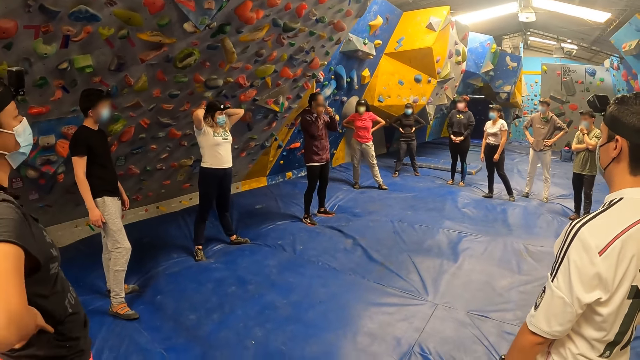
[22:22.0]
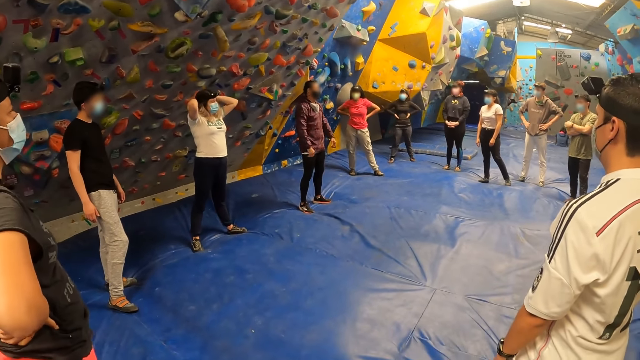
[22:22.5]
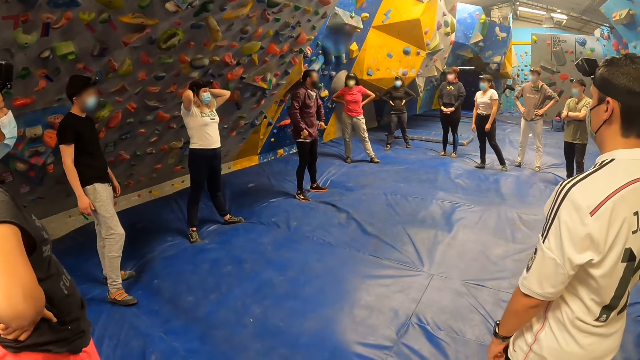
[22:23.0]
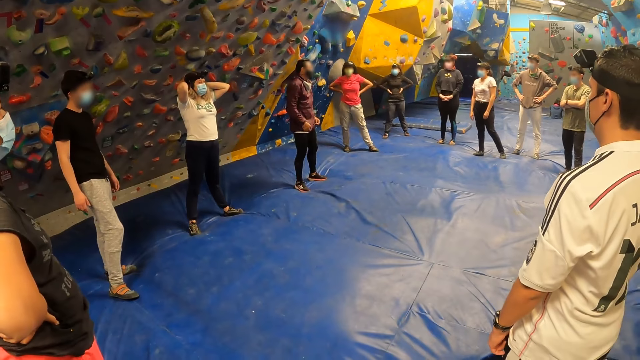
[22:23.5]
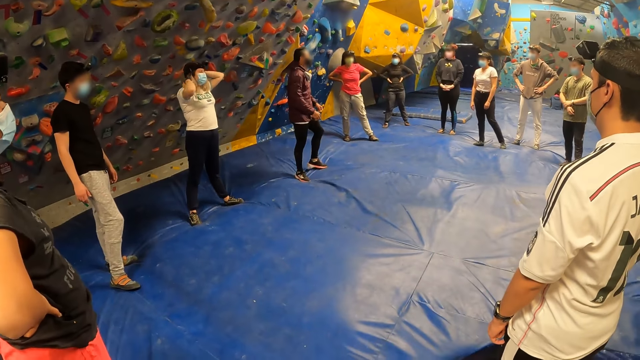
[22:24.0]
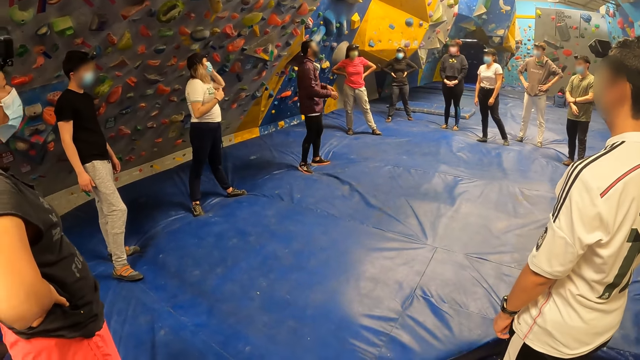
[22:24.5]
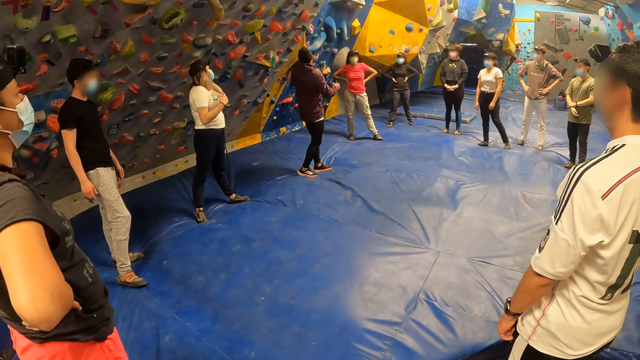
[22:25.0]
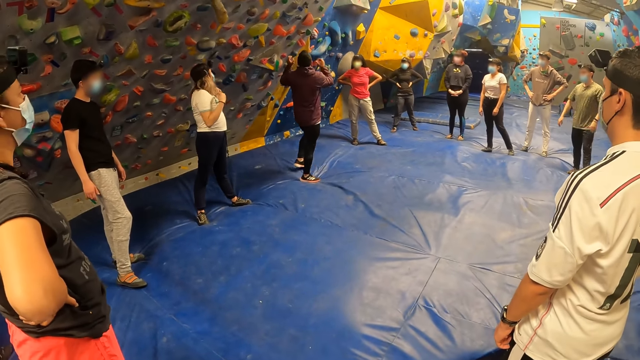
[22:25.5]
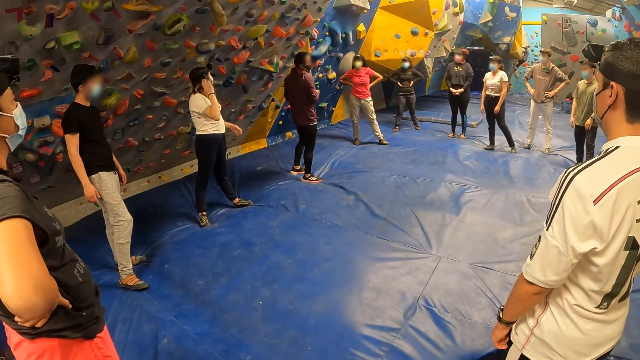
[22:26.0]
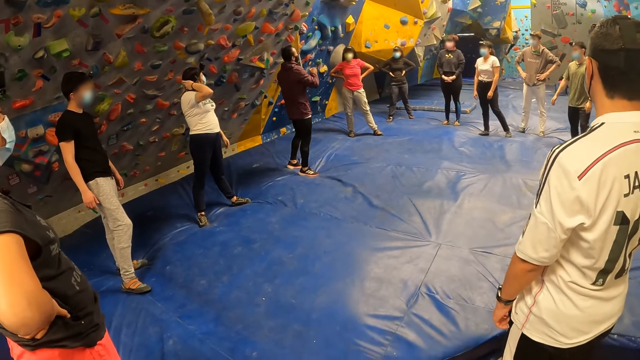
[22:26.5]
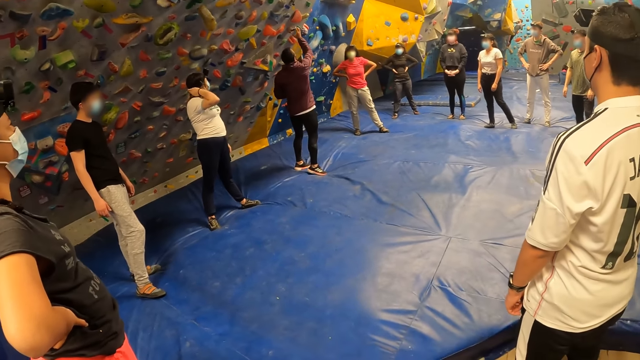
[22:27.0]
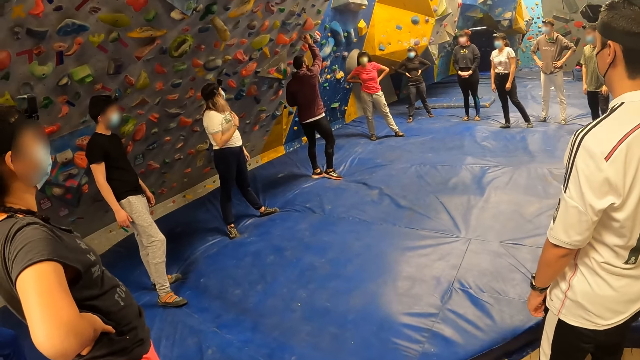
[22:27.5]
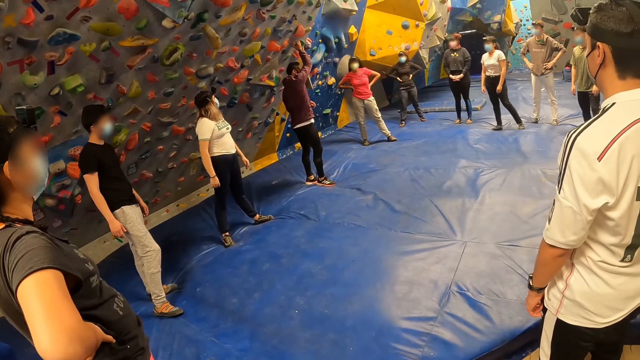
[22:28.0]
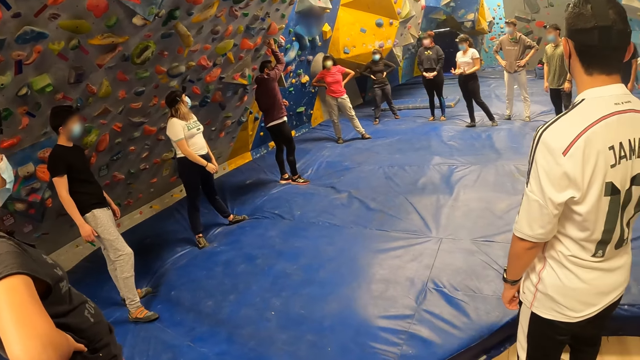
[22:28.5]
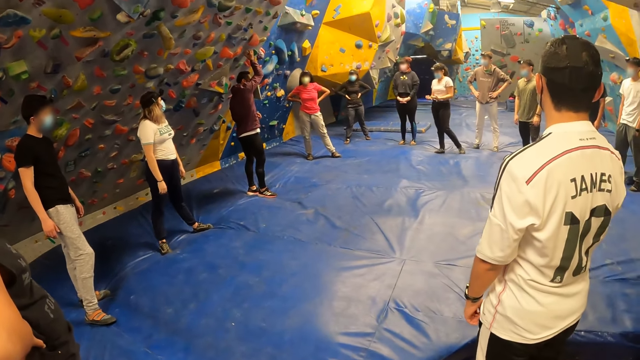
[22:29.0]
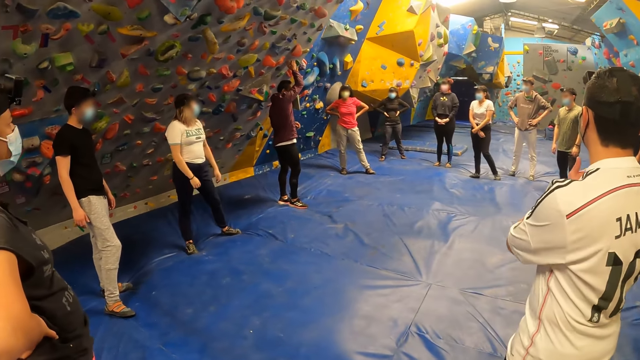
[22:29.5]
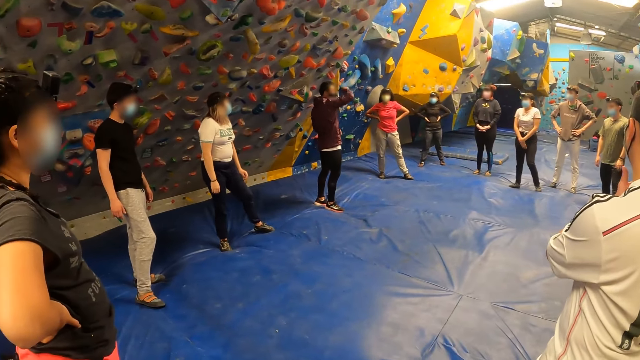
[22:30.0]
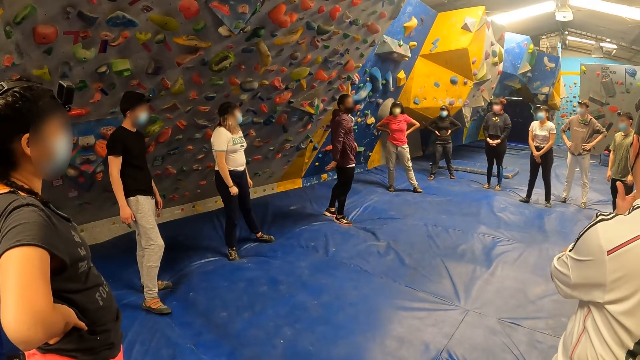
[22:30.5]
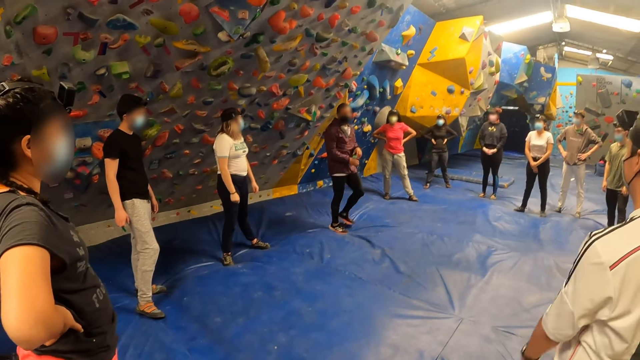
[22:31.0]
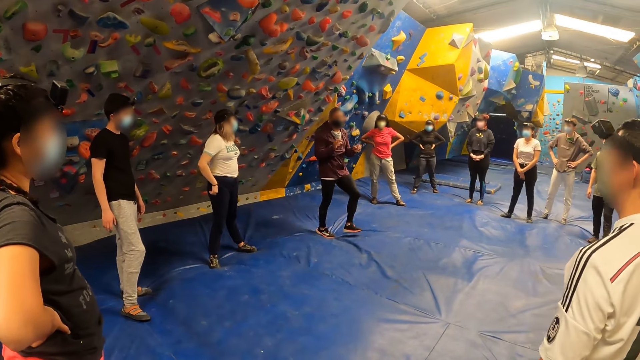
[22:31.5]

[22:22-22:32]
The camera wearer looks around. They look around again.

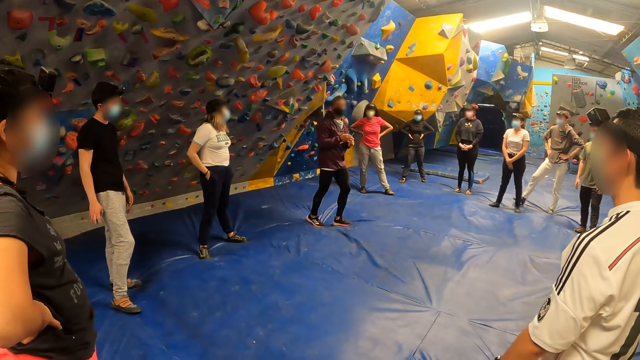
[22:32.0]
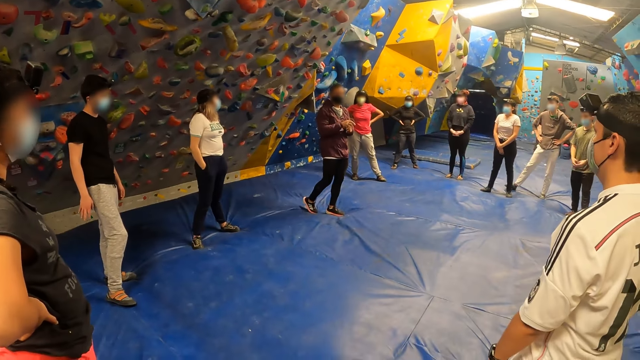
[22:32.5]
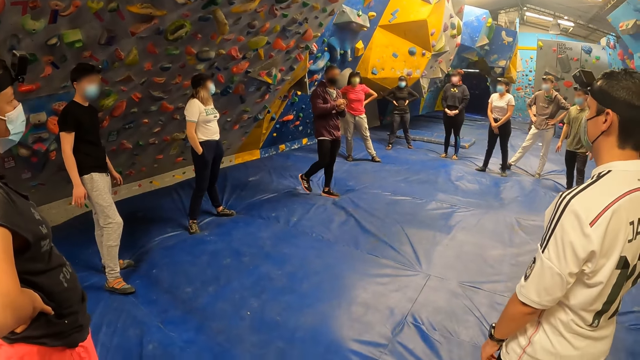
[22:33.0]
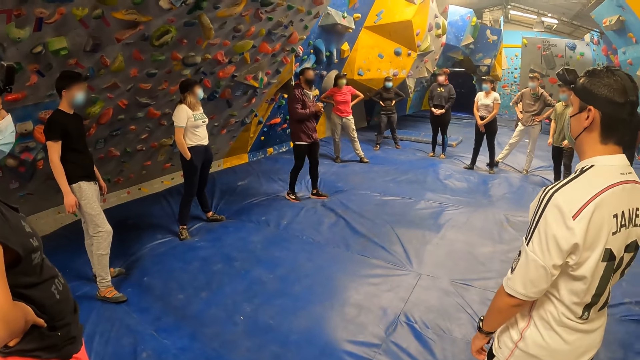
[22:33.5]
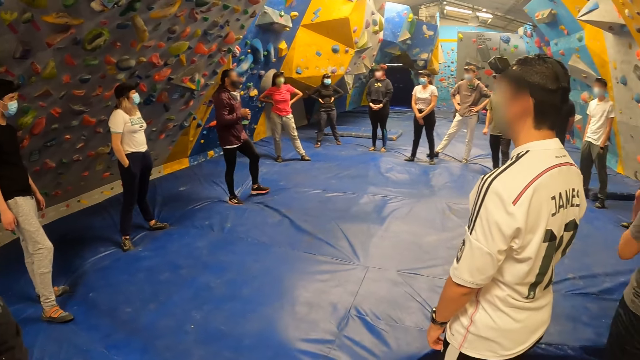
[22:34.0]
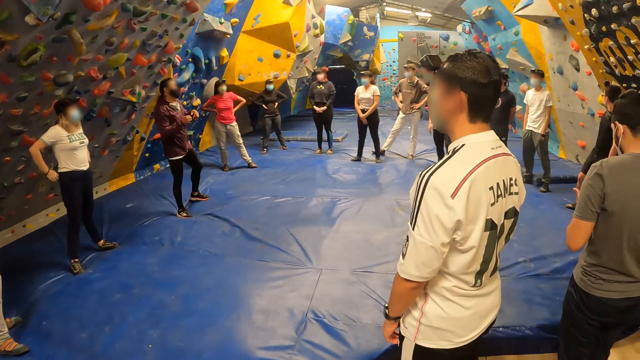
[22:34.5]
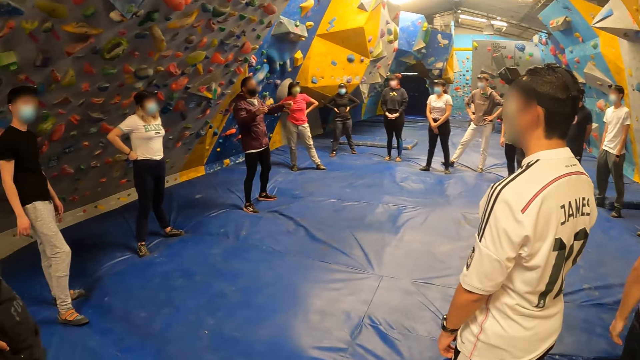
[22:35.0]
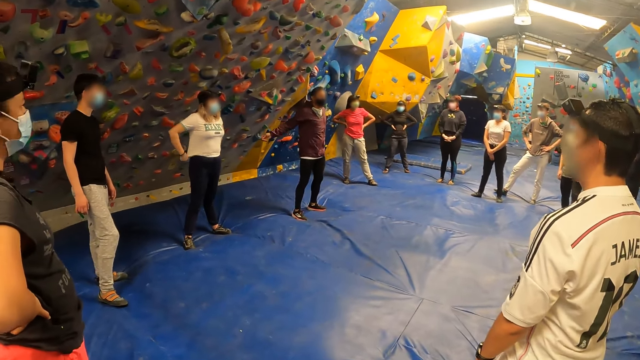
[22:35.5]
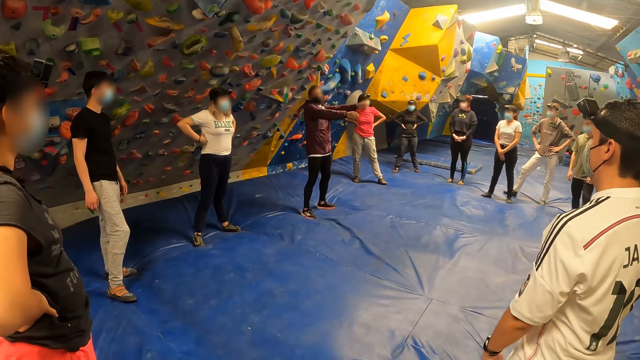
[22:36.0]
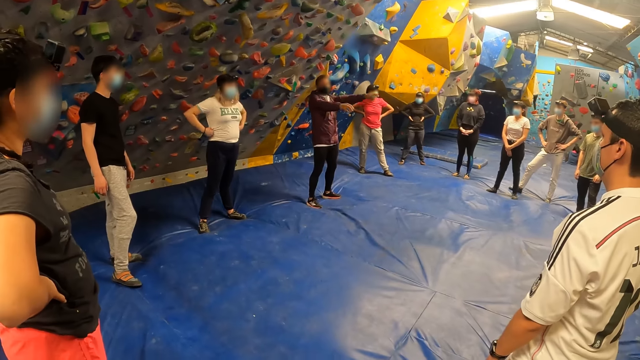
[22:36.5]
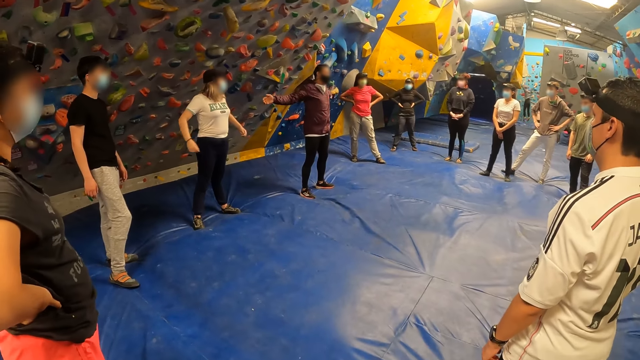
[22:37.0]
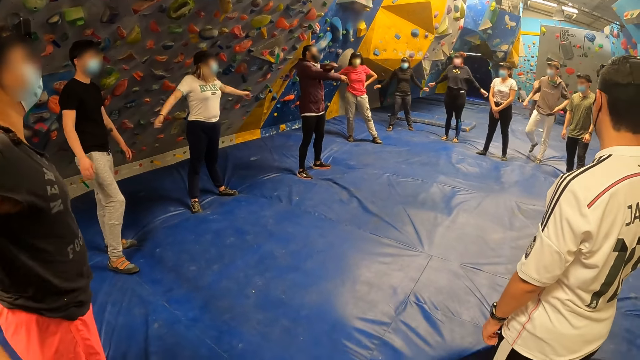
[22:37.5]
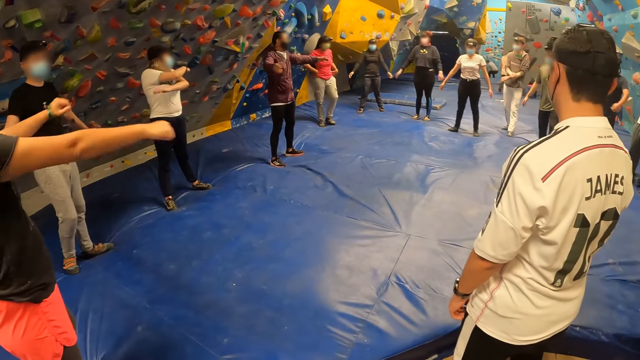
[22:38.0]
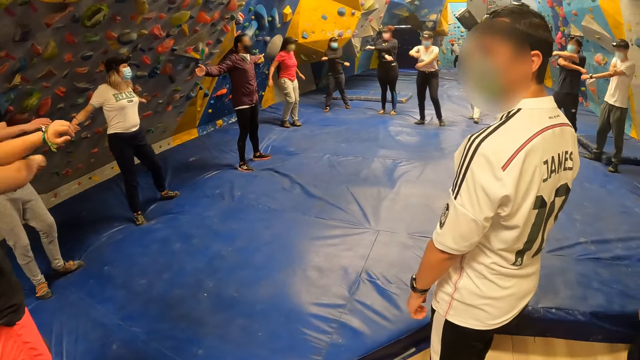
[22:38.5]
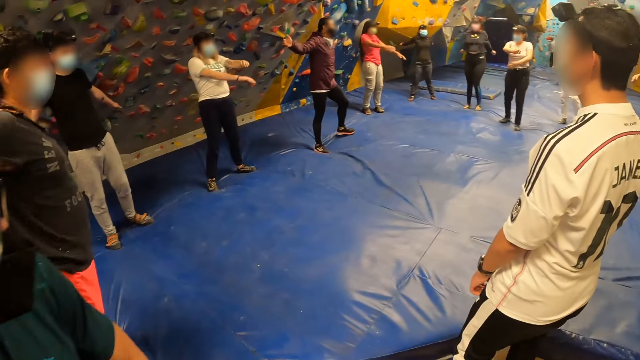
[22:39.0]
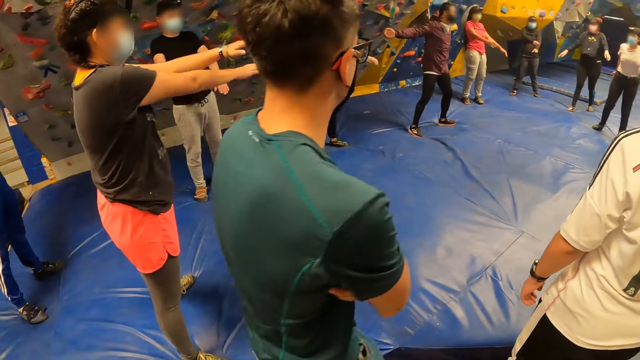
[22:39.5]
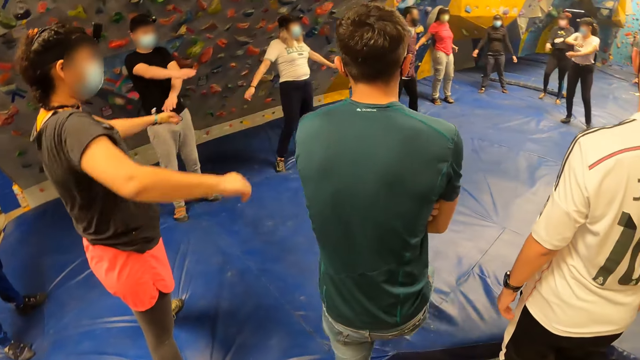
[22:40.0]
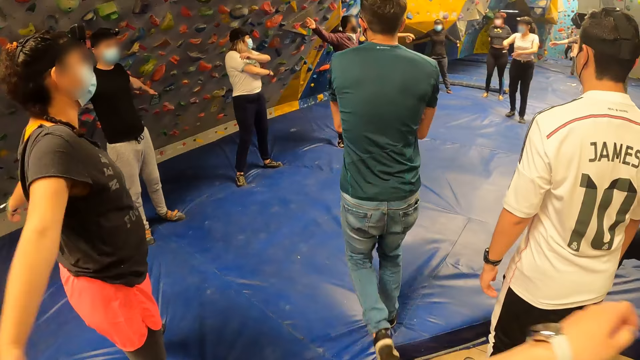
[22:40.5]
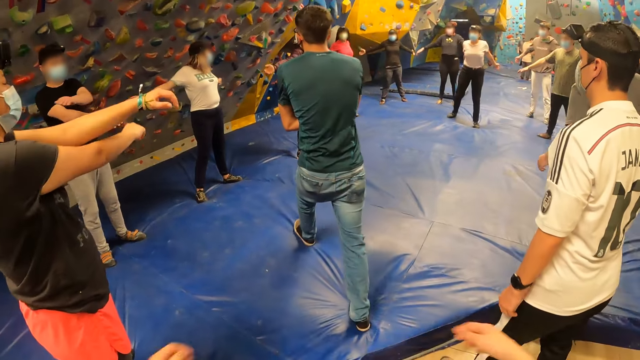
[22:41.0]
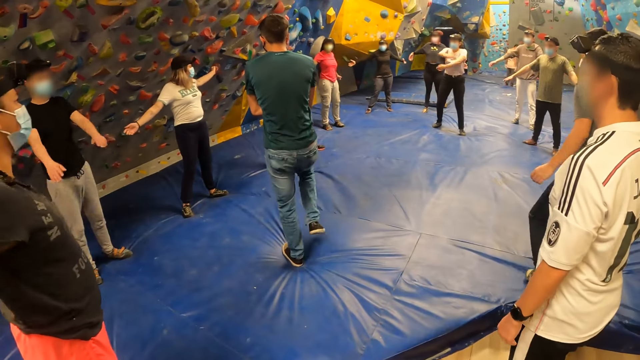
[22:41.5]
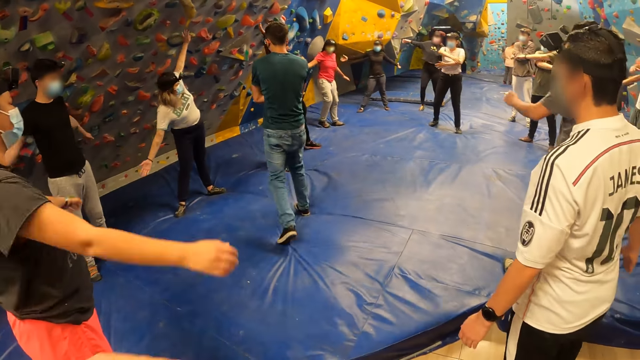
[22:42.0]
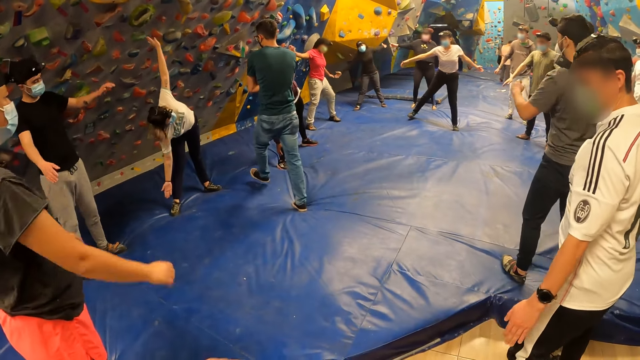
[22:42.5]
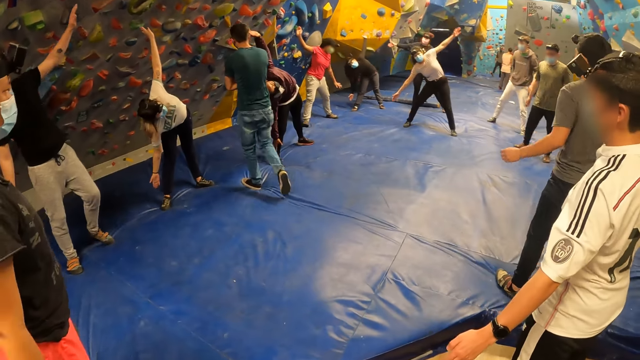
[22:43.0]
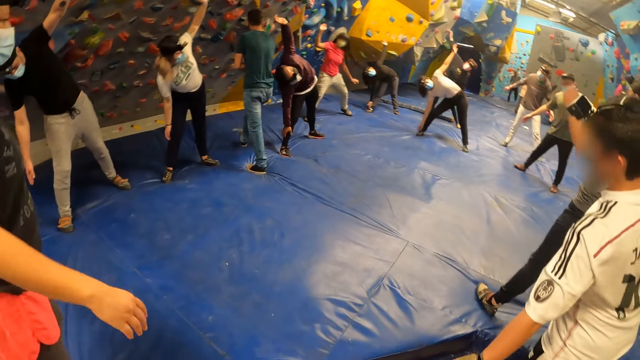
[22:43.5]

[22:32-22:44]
The camera wearer looks around. The man exercises his arms with the camera wearer and the group of people. The camera wearer looks around, moves their hand and exercises.
